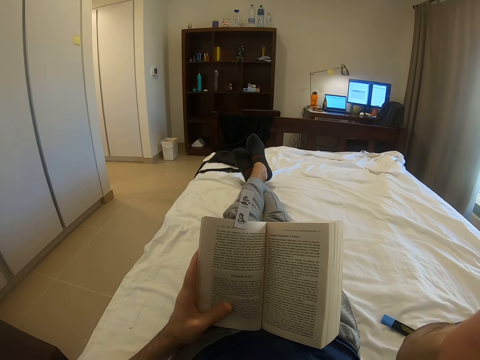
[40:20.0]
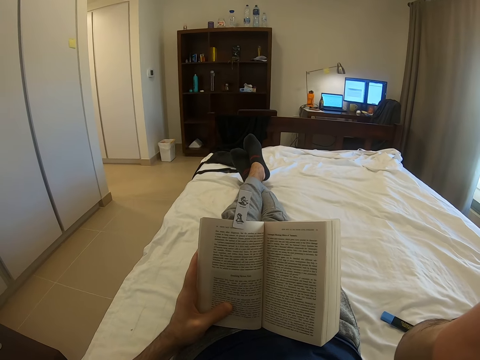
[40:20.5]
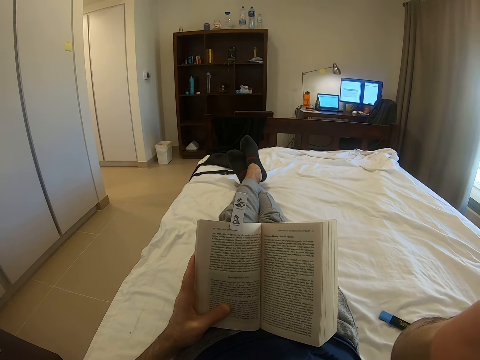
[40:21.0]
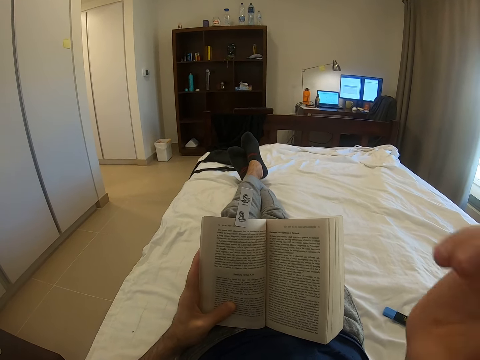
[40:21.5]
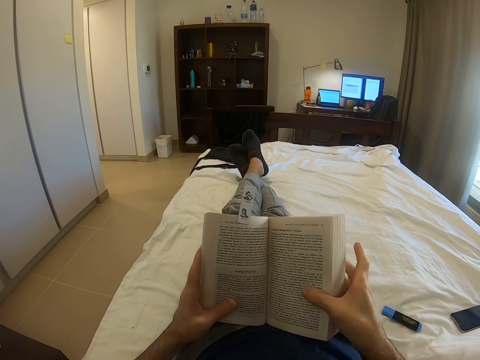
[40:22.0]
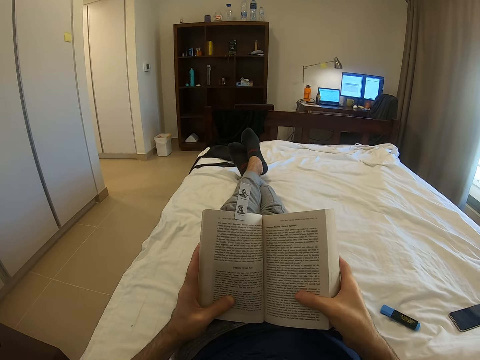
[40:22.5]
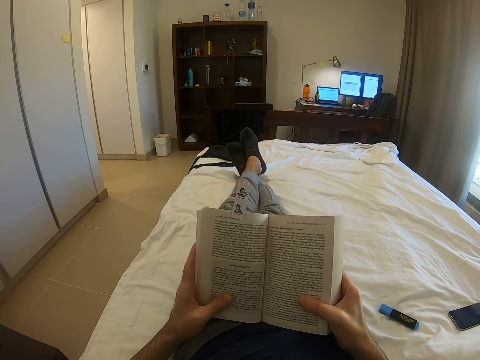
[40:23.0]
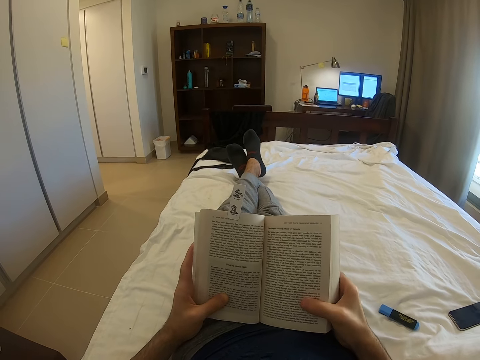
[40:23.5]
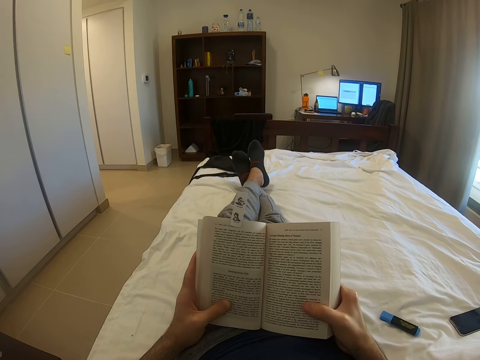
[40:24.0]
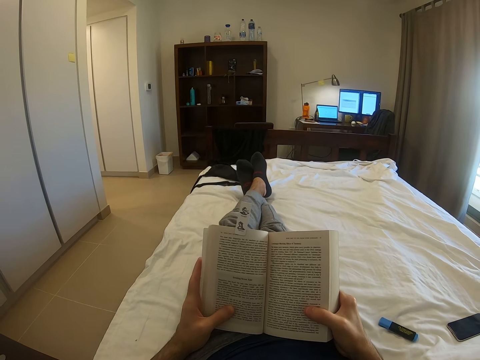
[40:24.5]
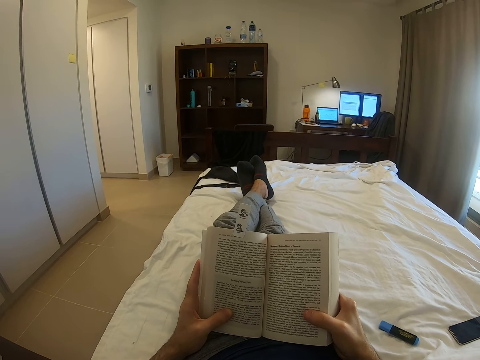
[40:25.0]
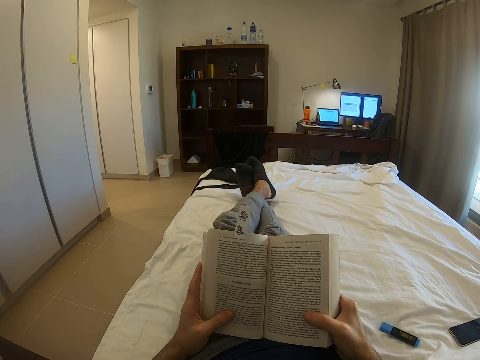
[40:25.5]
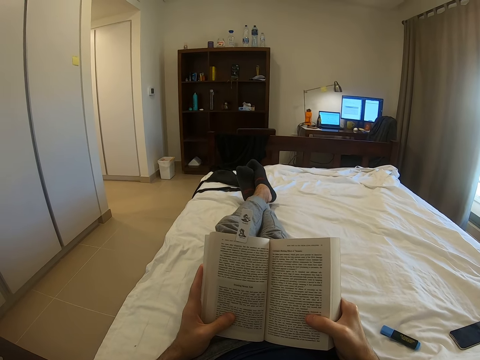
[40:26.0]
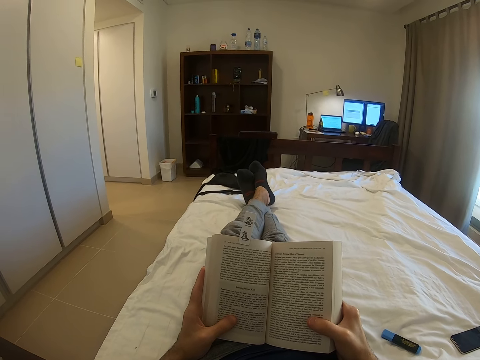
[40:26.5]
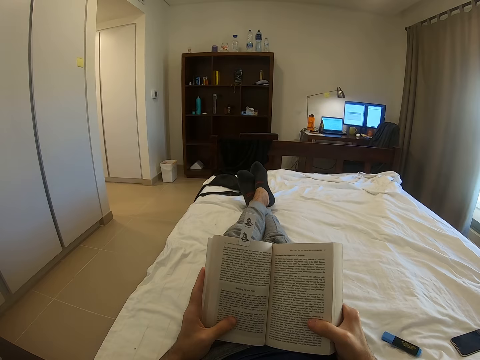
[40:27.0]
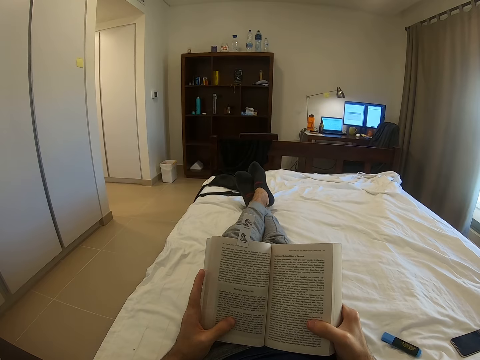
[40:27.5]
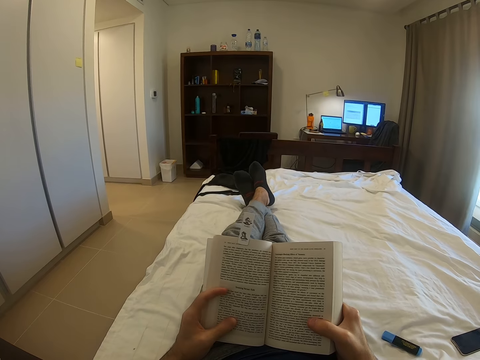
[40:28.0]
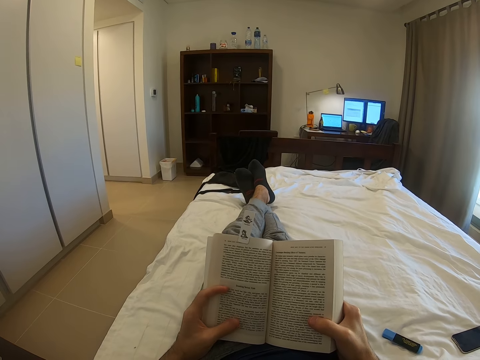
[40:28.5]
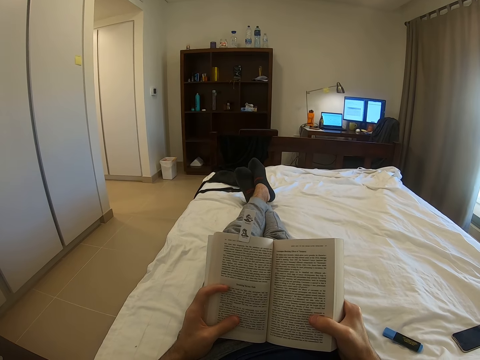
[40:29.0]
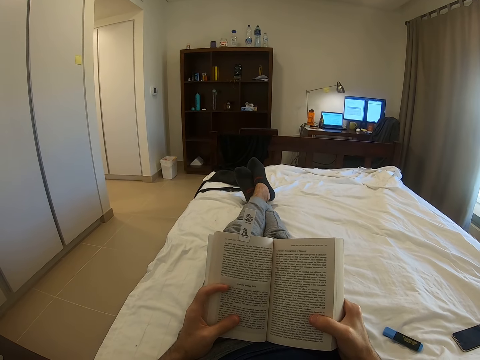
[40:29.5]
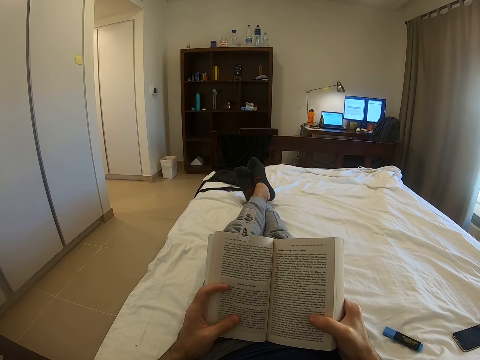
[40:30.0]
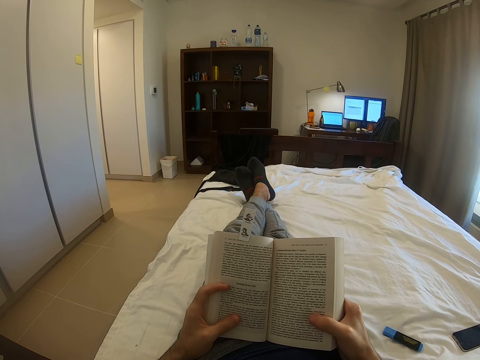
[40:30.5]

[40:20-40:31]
The camera wearer touches his face with his right hand. He holds the book. He reads the book. He places his right hand on the book. He places his left finger on the book.

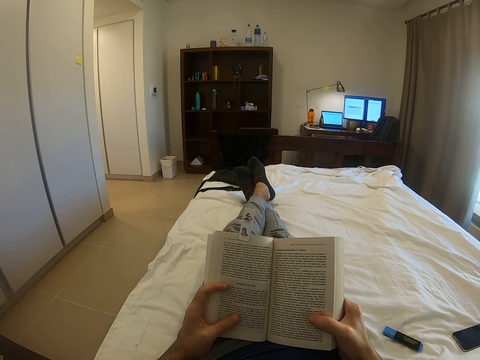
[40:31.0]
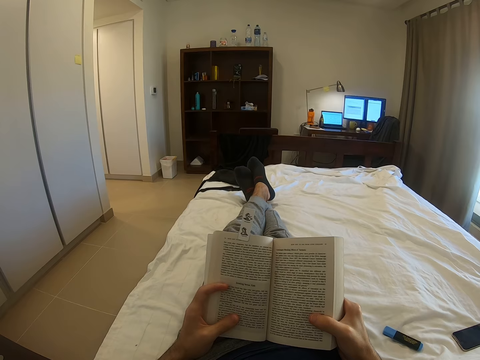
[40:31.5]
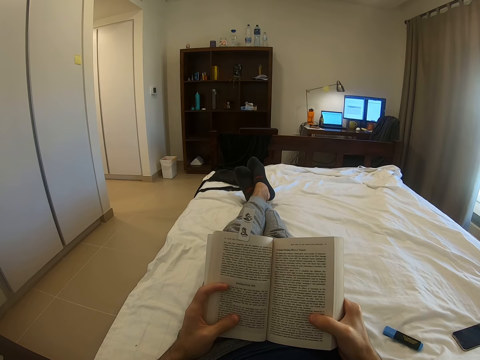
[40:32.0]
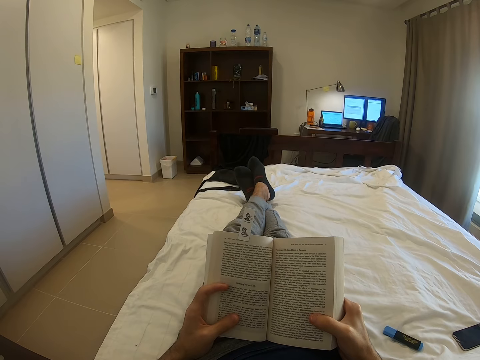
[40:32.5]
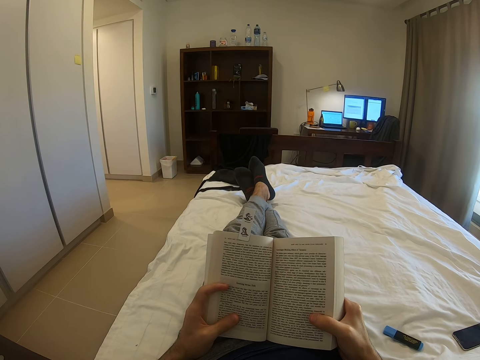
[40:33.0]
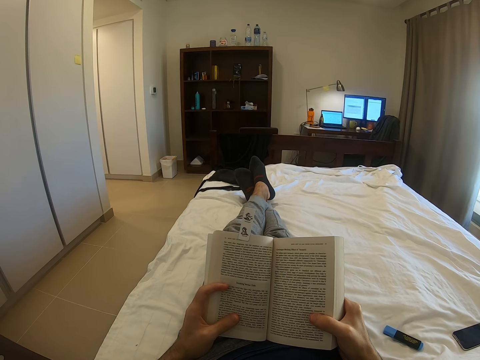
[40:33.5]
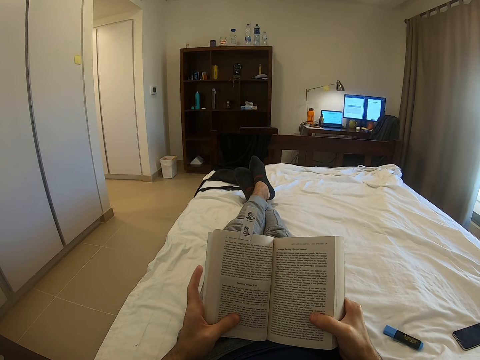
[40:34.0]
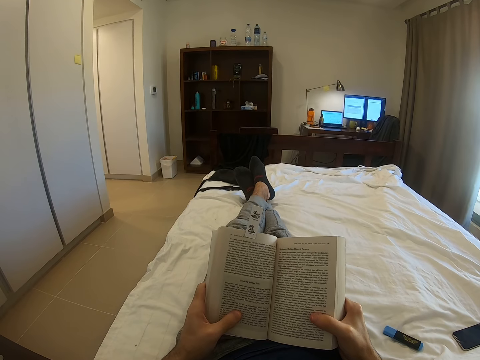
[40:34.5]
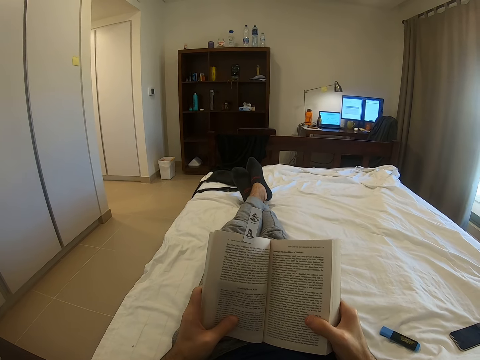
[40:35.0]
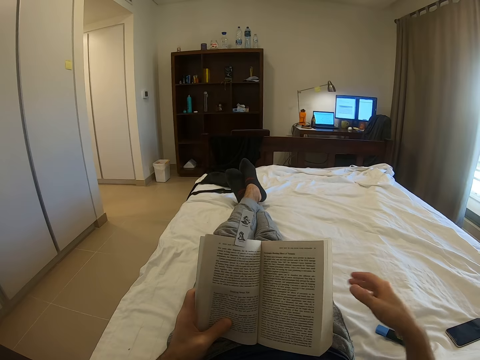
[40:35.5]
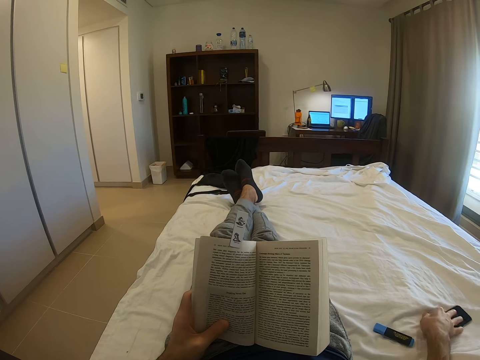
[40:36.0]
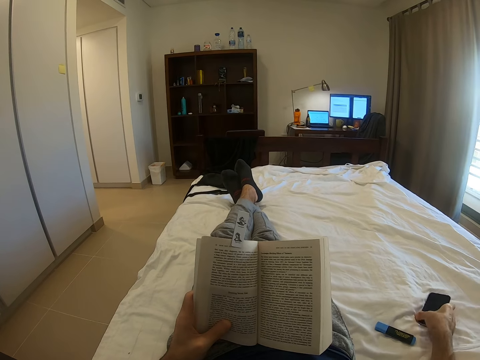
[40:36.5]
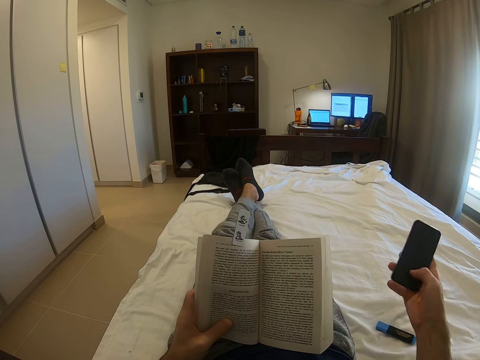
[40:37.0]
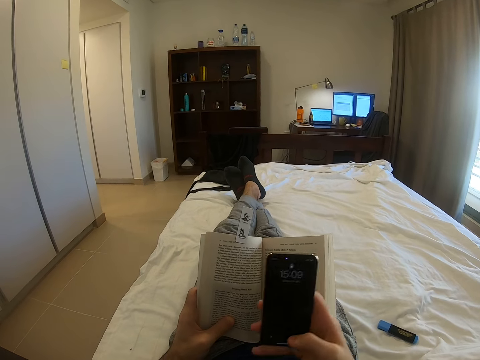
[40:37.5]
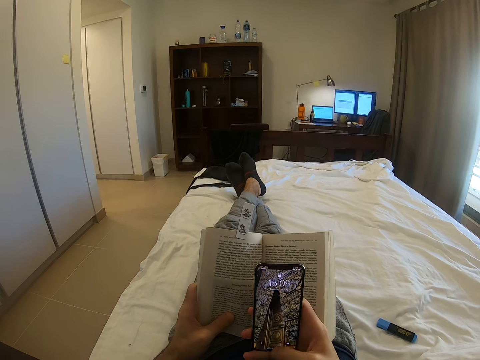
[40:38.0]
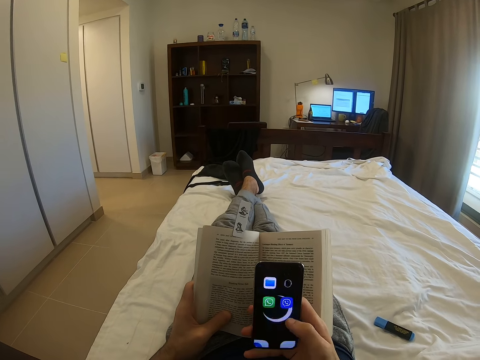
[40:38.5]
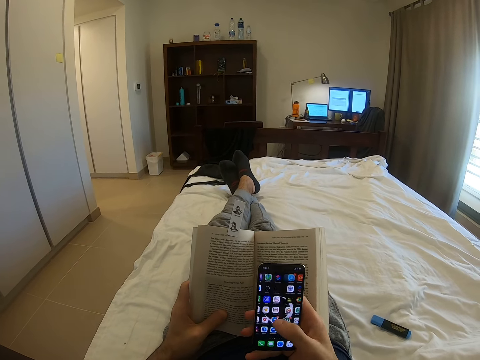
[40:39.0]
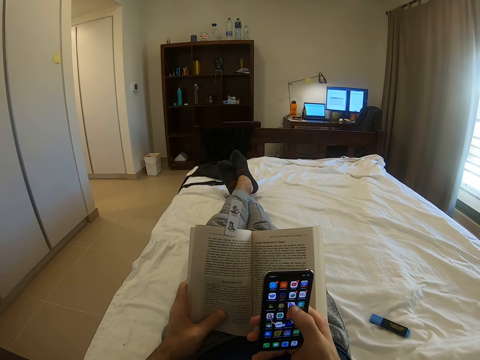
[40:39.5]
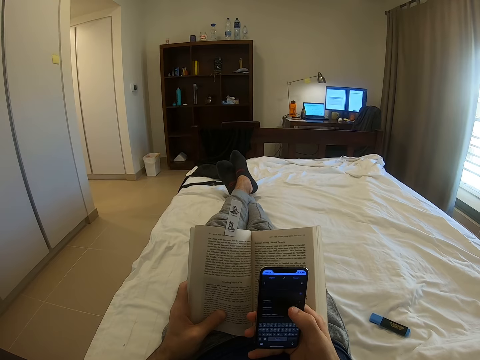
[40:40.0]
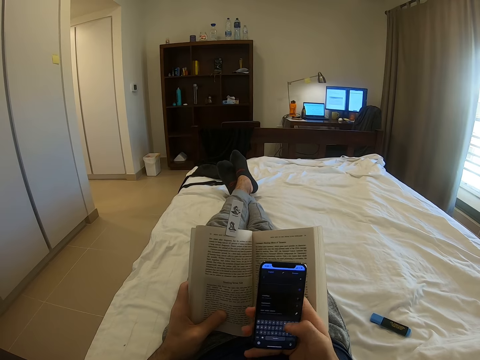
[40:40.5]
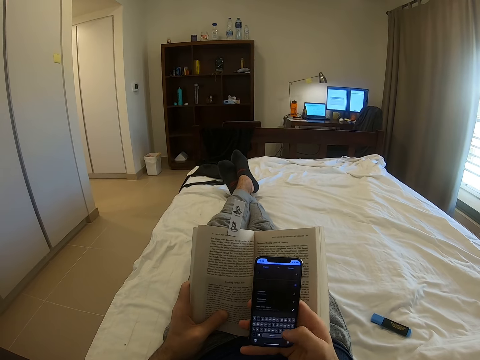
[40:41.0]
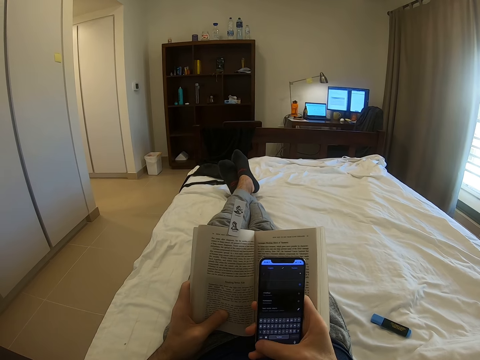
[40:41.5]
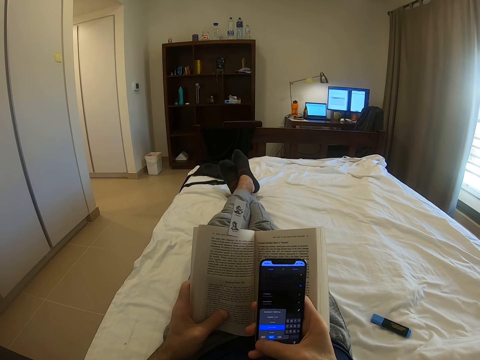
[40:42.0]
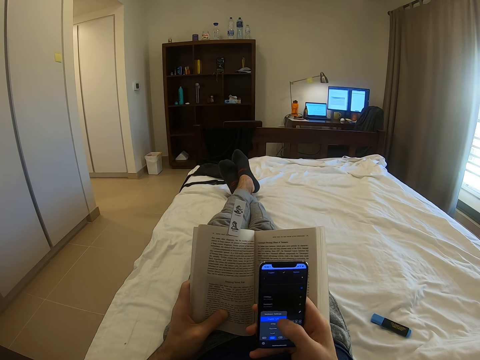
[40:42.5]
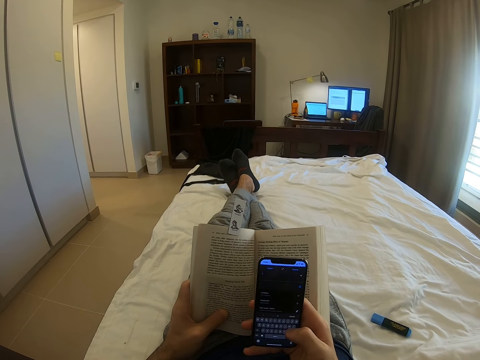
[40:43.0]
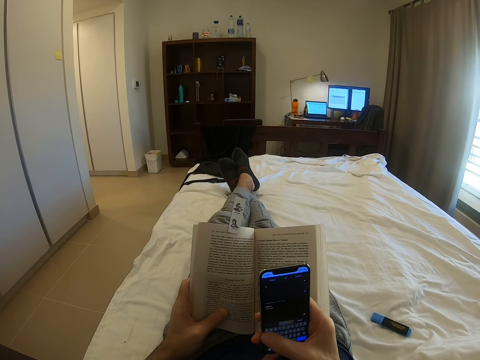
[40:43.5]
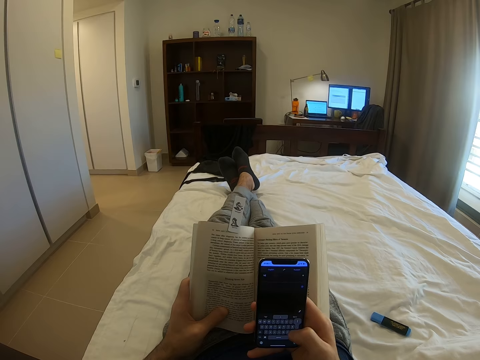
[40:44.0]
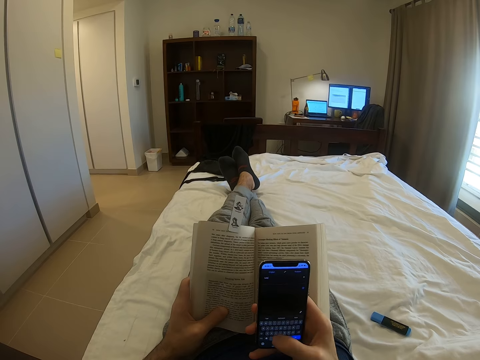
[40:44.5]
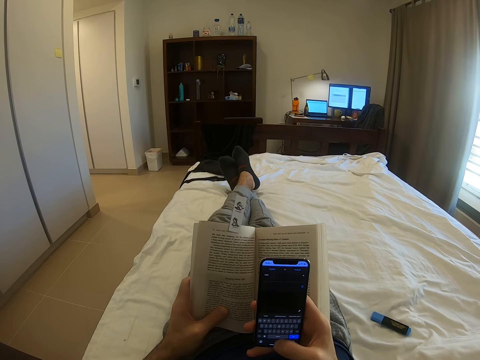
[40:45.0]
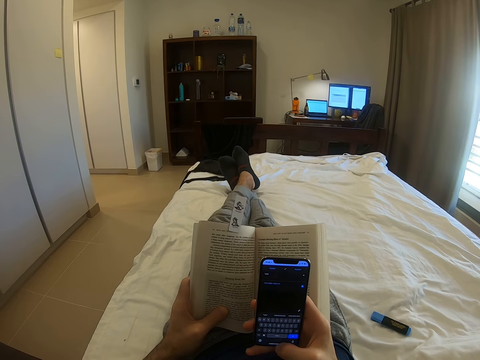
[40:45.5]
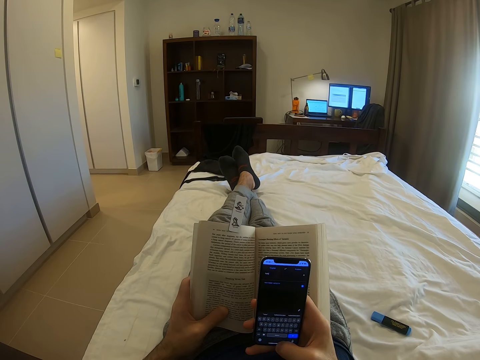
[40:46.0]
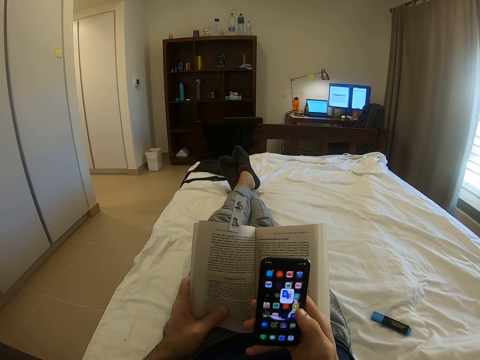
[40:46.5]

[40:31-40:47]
The camera wearer reads the book. They pick up a phone from the bed with the right hand. They press the phone. They operate the phone with the right hand.
